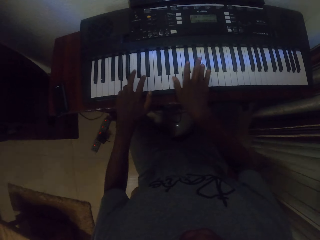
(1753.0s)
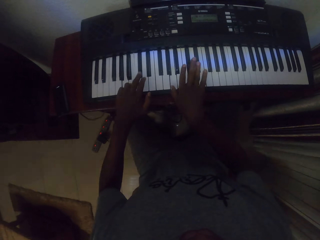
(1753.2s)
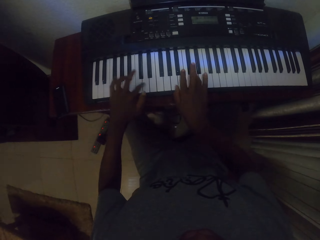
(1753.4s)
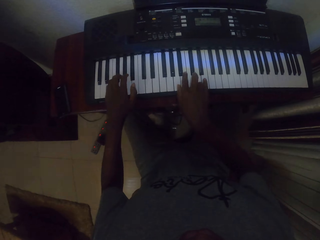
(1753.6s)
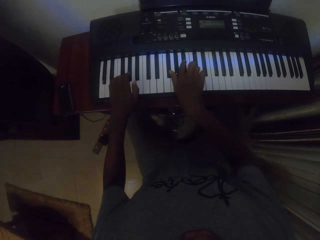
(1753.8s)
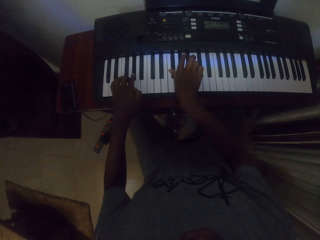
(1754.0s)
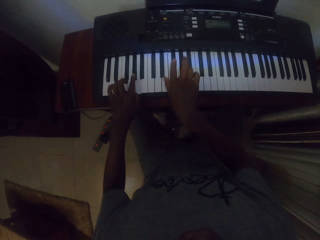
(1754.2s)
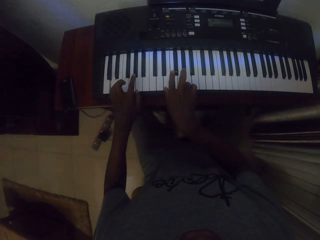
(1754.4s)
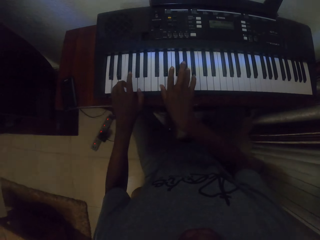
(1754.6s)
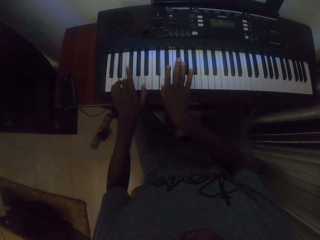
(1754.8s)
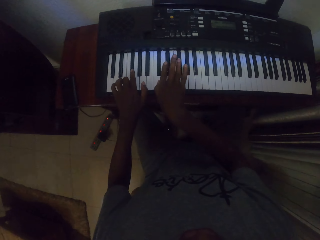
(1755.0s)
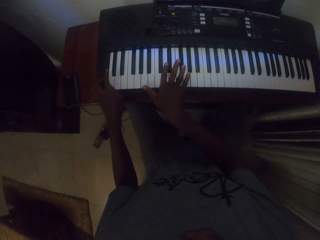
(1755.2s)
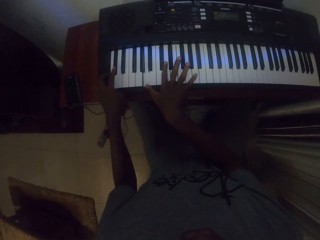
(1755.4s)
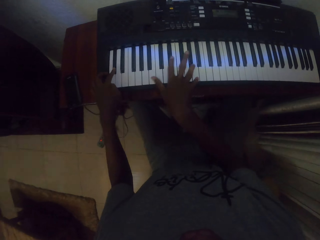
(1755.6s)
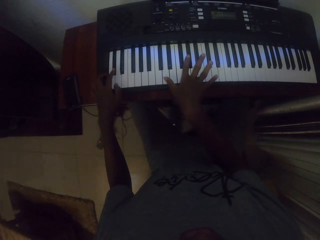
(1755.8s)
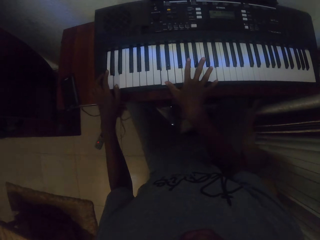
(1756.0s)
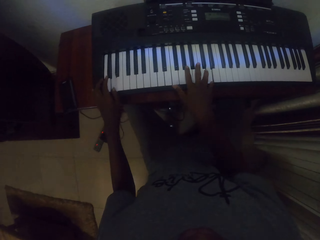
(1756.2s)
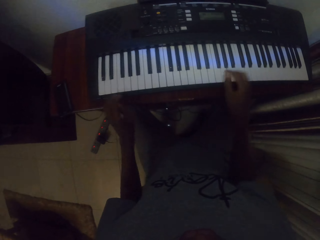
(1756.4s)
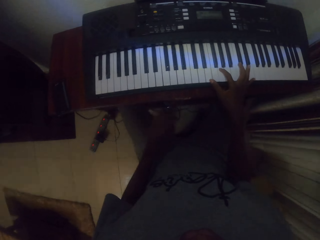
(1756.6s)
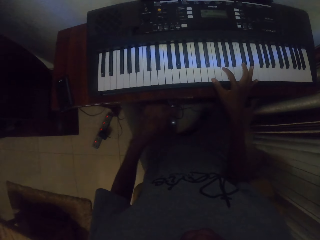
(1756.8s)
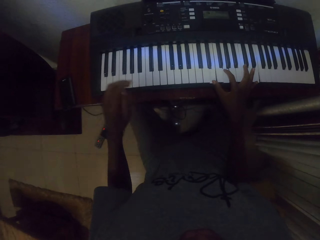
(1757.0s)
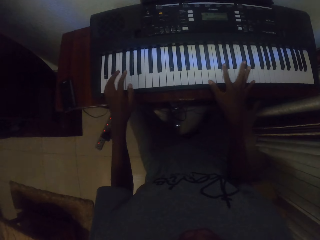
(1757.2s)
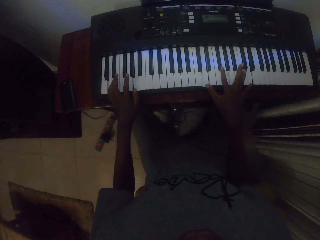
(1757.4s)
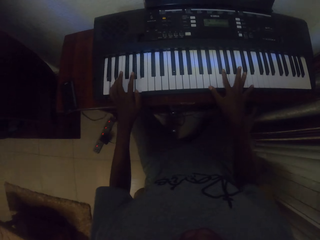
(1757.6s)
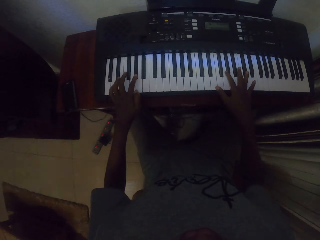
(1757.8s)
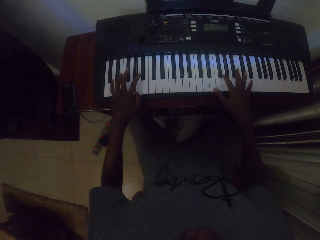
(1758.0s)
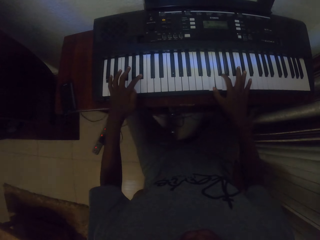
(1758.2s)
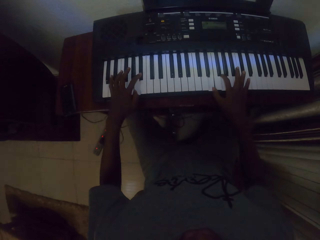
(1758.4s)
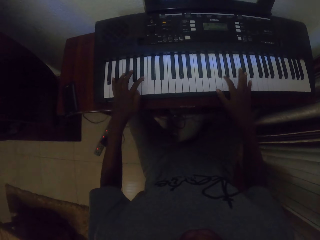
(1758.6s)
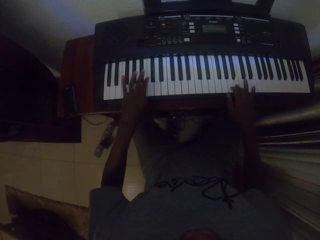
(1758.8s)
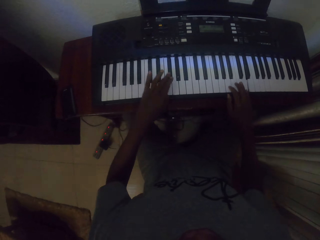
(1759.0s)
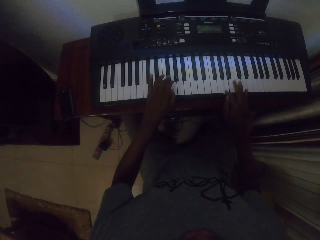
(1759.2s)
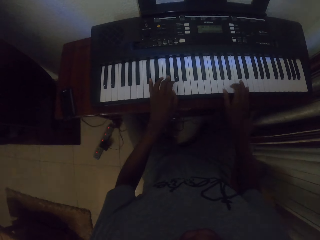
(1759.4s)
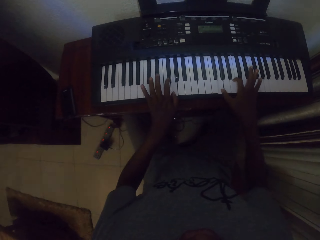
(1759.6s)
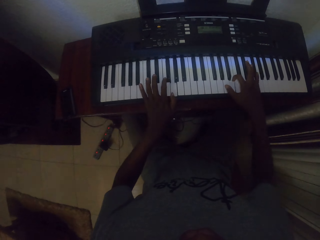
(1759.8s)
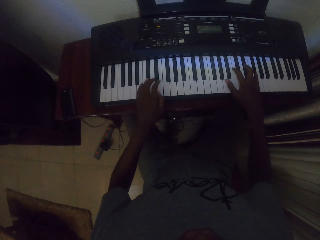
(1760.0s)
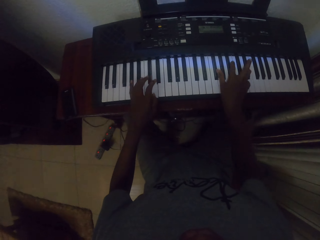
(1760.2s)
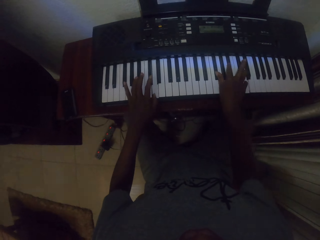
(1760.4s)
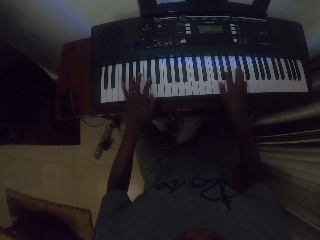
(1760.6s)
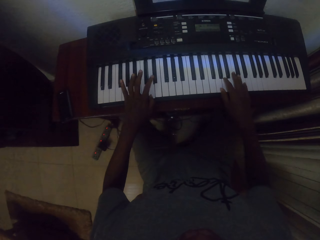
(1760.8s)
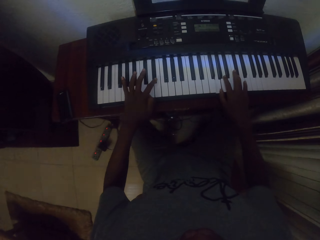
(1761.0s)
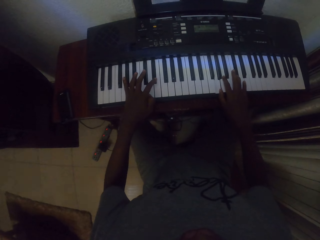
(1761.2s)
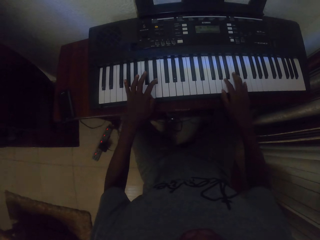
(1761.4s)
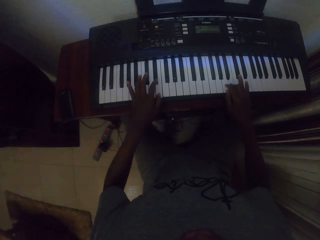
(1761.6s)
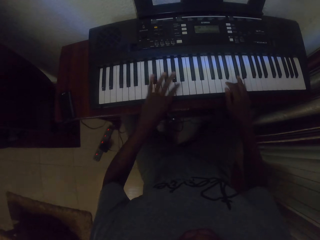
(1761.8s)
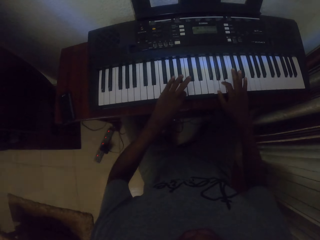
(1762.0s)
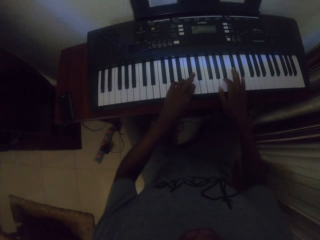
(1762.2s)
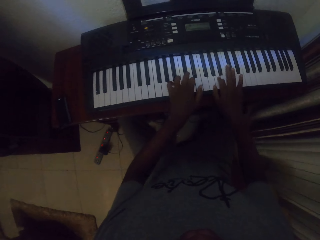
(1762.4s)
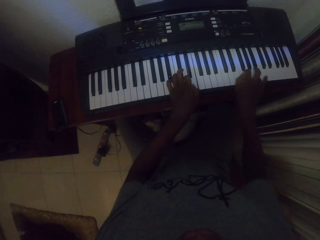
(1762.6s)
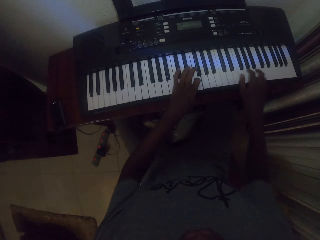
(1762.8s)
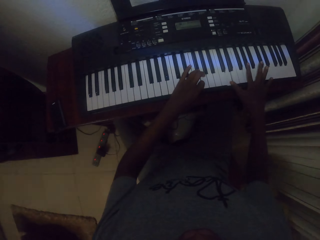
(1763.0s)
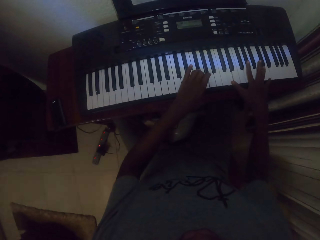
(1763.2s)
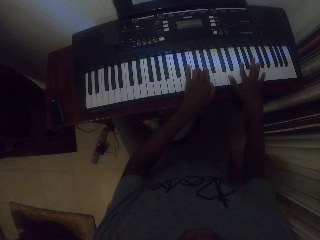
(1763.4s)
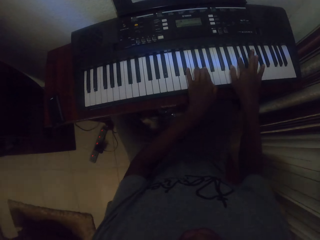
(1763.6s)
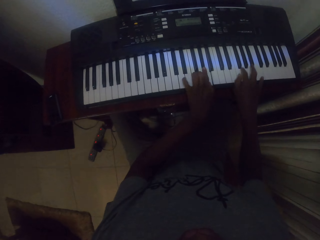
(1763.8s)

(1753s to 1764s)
The camera wearer moves the left hand. They place the left hand on the piano keyboard. They play the piano with both hands.

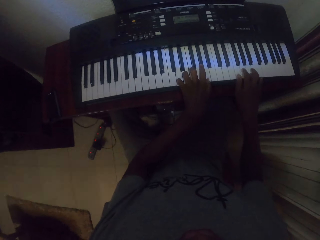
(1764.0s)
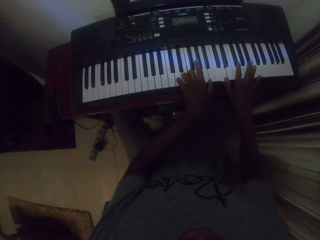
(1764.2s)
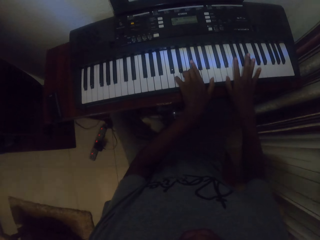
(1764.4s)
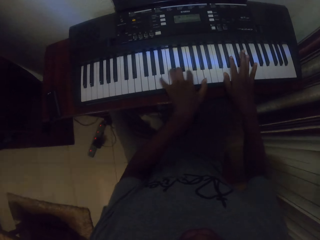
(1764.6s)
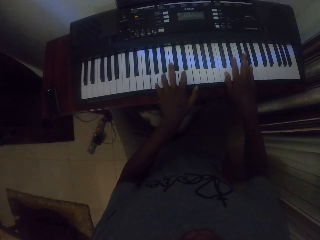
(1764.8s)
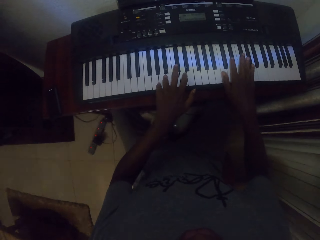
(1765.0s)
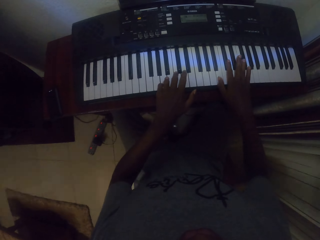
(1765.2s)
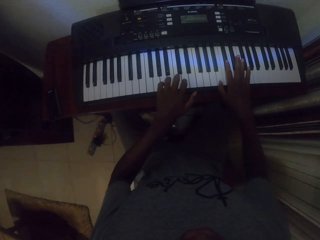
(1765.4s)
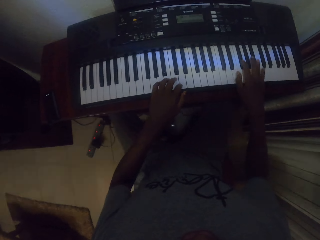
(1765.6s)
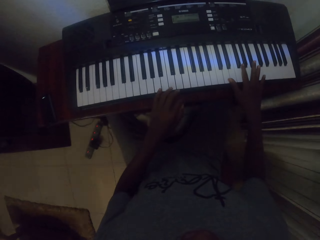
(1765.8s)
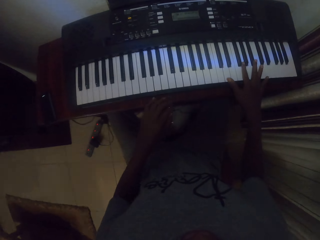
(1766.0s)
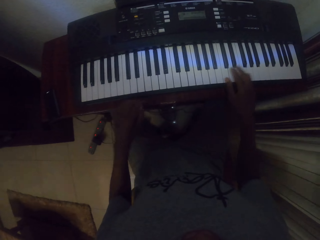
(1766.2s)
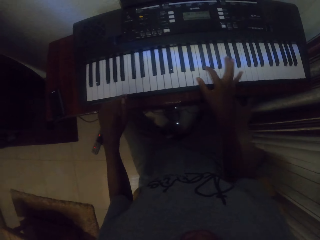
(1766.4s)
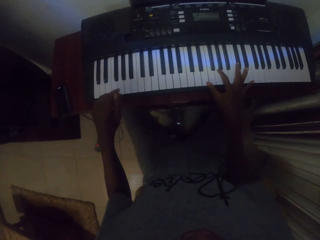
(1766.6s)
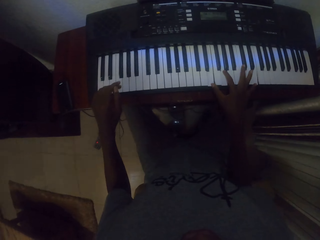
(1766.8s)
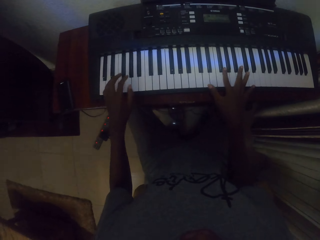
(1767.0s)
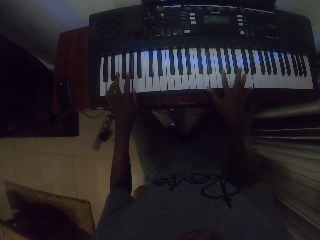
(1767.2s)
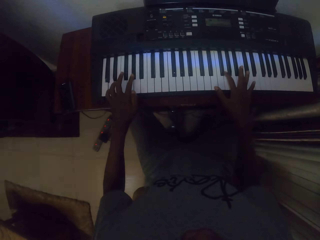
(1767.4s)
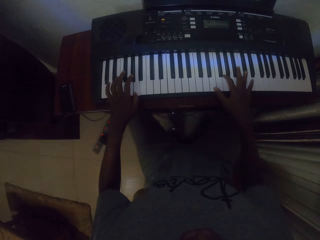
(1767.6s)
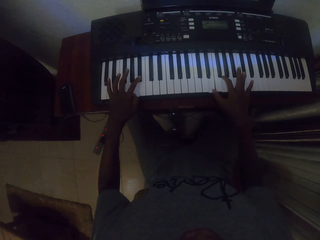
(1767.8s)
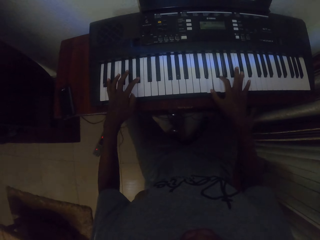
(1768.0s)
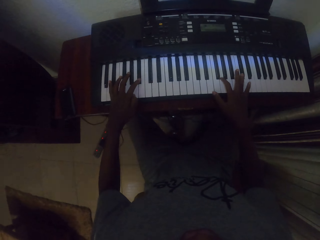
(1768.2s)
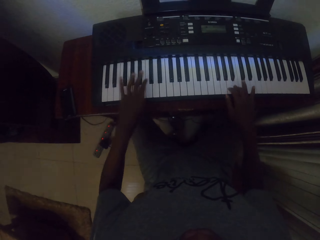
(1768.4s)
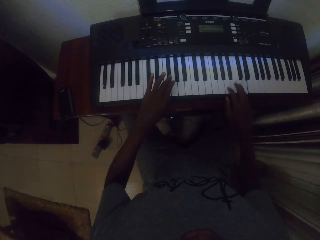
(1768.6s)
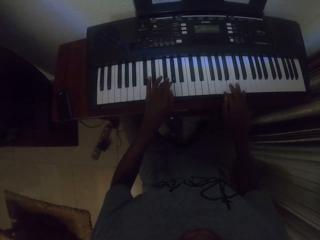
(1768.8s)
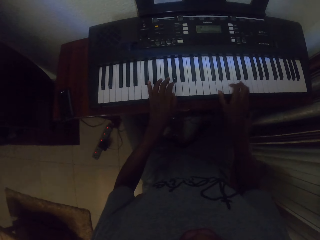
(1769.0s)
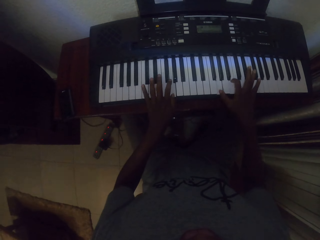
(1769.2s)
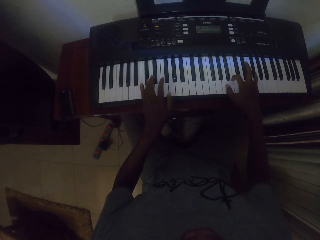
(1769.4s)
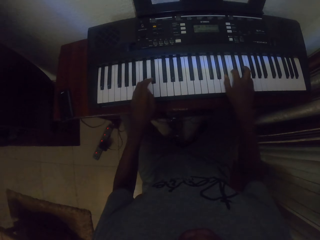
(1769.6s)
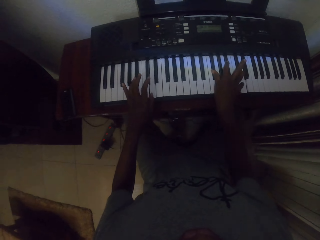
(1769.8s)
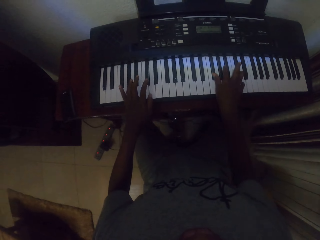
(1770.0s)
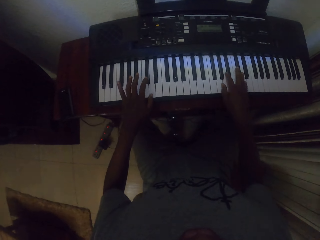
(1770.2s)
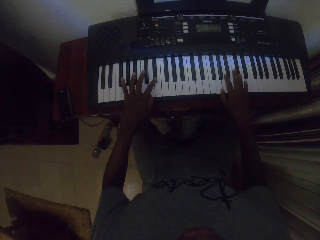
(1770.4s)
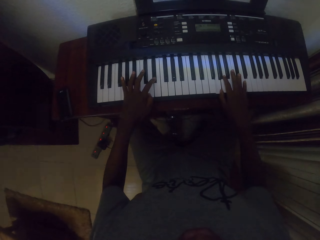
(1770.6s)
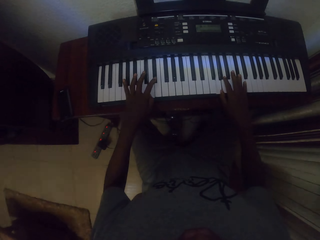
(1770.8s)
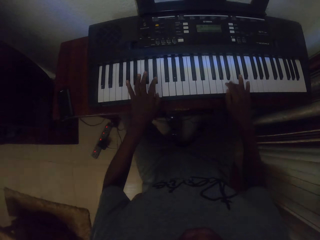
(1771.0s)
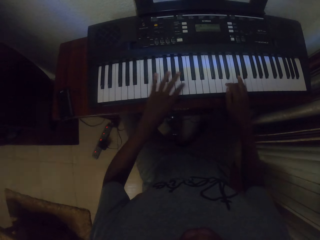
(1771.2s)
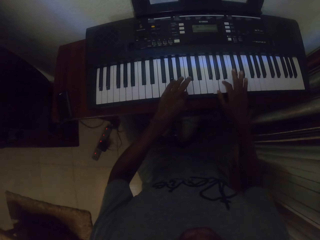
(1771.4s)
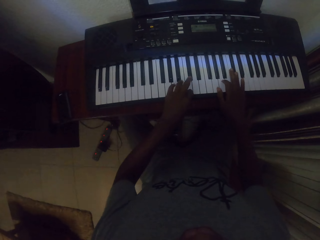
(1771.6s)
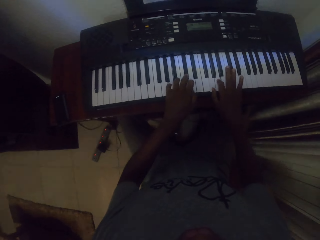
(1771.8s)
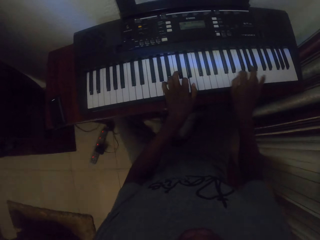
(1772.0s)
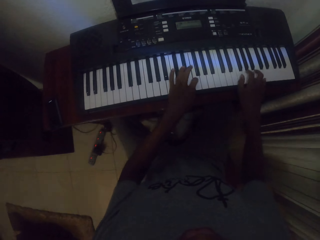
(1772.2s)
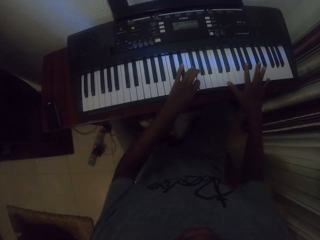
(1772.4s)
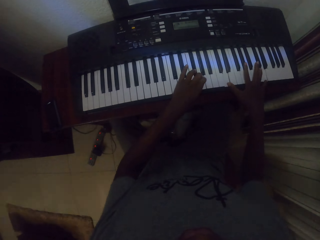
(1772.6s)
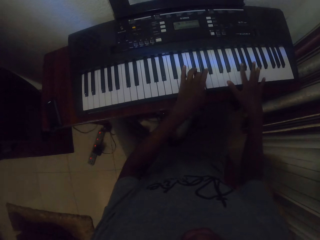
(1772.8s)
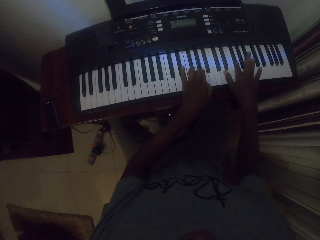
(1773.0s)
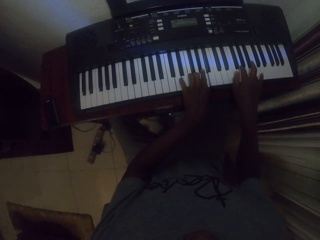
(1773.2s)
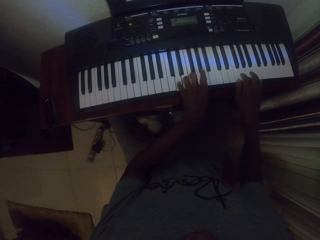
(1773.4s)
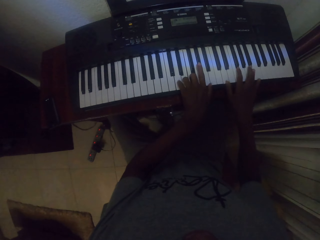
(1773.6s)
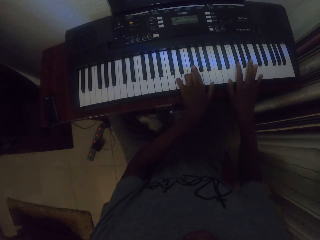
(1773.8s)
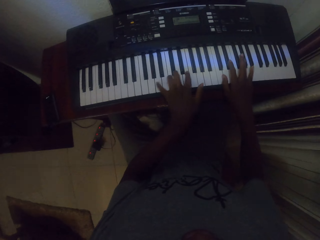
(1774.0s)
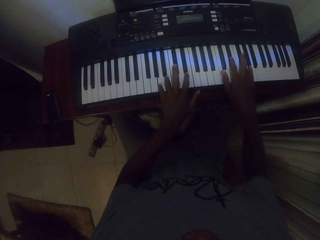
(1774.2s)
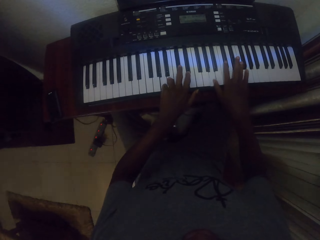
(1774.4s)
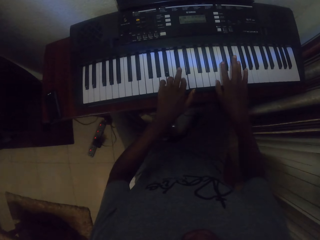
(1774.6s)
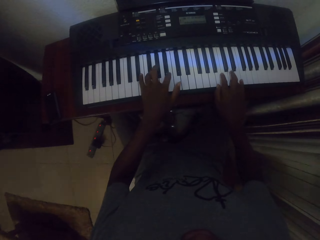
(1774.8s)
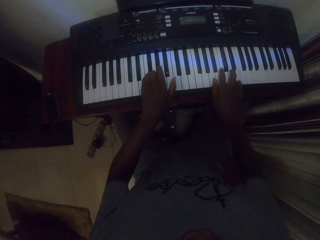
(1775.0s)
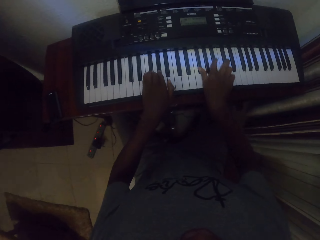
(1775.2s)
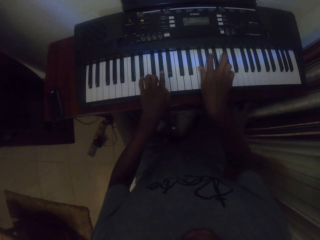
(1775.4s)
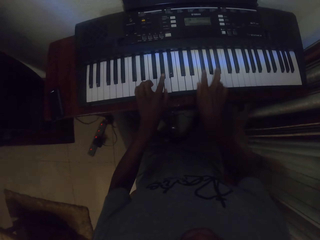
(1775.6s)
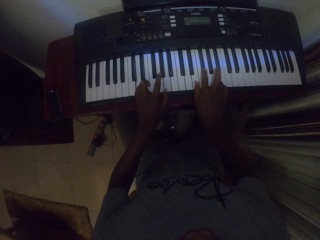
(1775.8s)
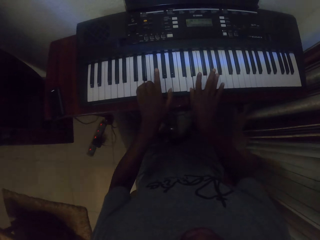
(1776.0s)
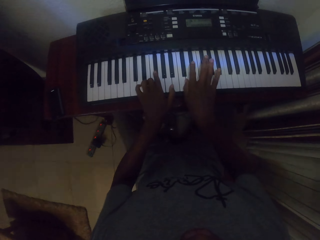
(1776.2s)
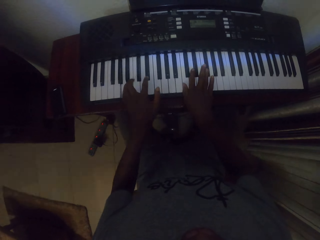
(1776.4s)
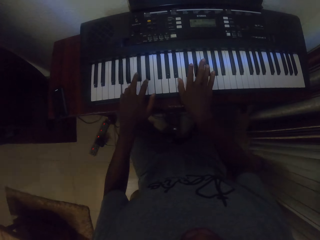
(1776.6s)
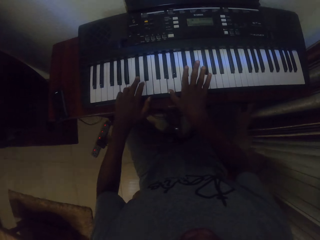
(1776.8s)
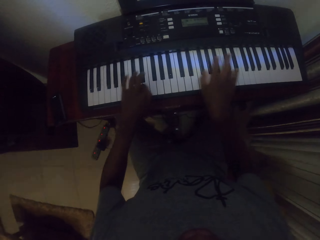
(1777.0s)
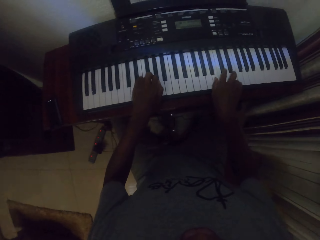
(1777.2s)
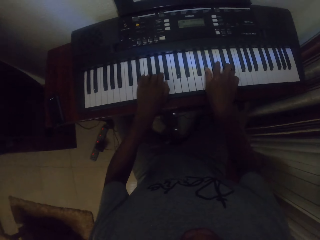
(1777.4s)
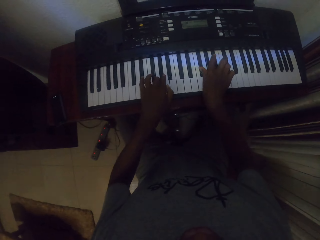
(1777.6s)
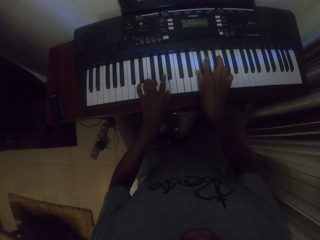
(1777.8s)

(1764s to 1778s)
The camera wearer moves the left hand. They place the left hand on the piano keyboard. They play the piano with both hands.
